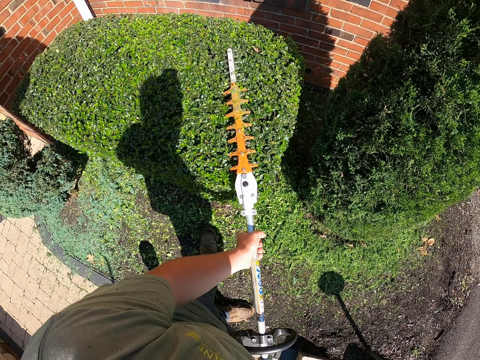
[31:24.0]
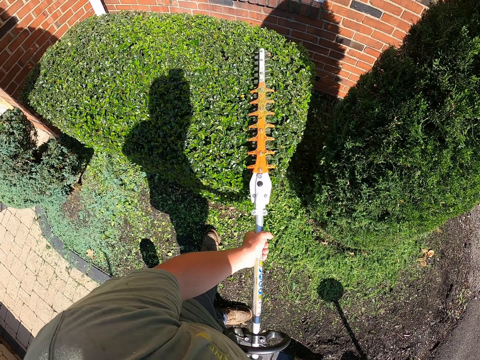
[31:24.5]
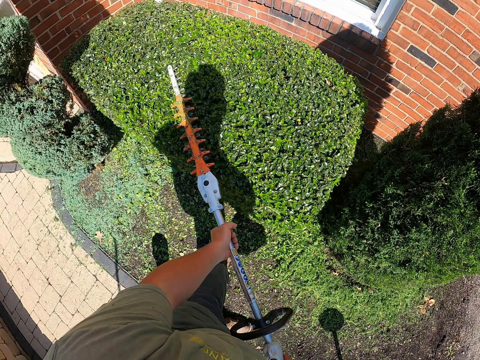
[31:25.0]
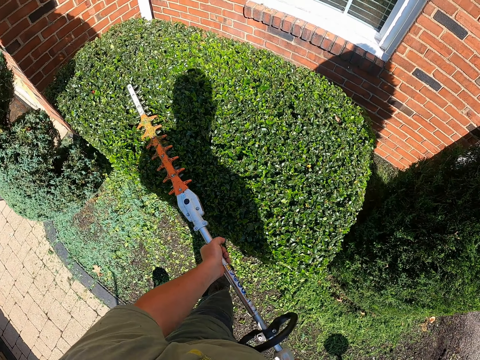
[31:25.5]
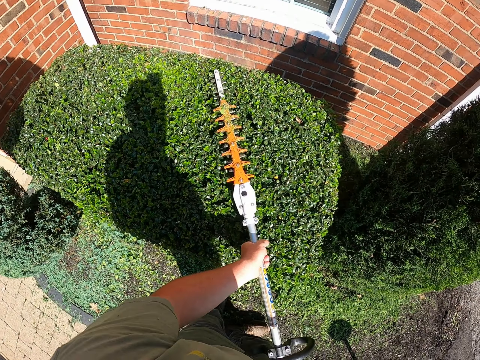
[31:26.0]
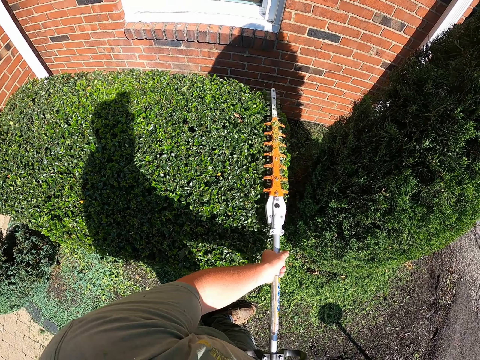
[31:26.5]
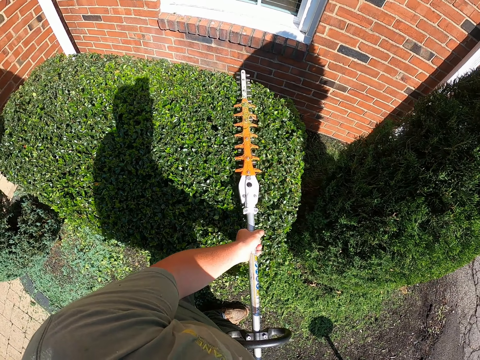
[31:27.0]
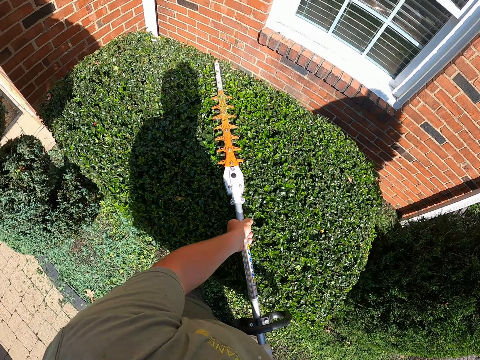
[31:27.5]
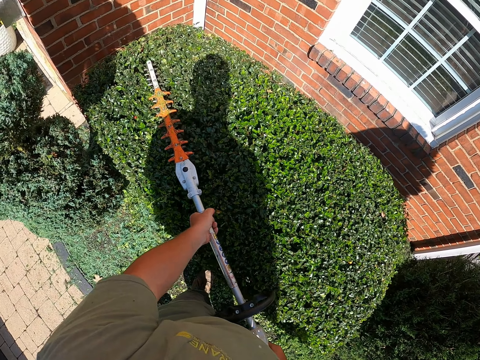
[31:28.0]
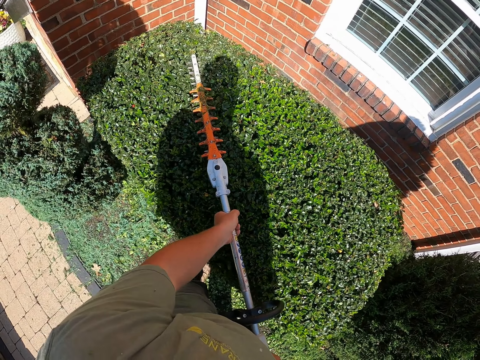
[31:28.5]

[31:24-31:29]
The camera wearer trims the flower.

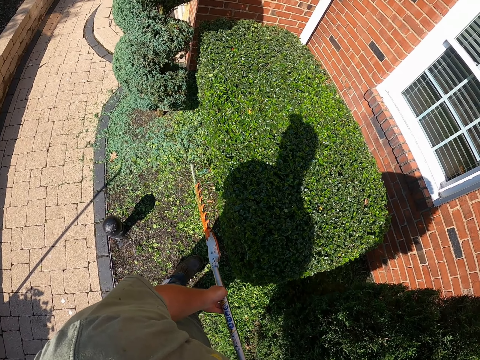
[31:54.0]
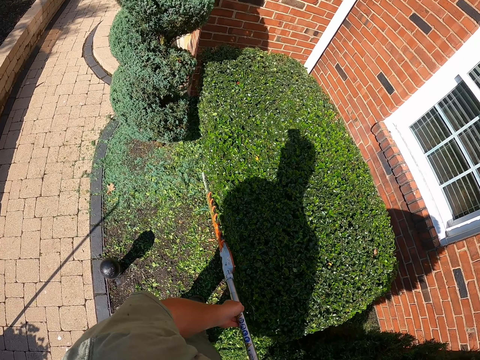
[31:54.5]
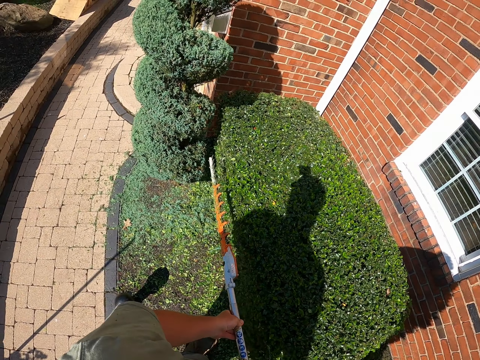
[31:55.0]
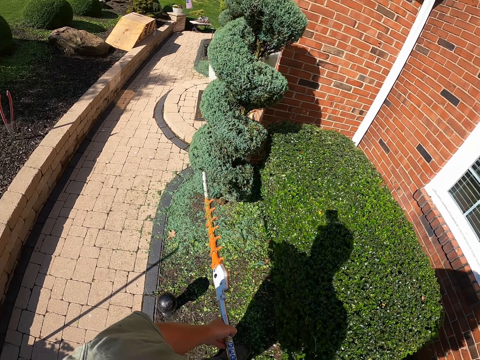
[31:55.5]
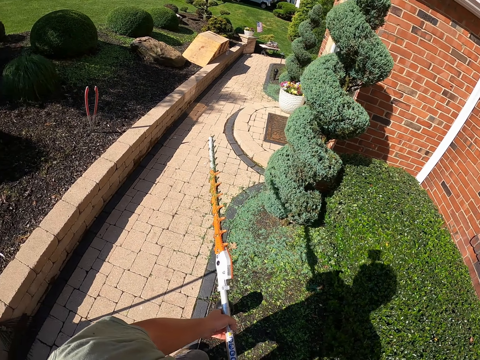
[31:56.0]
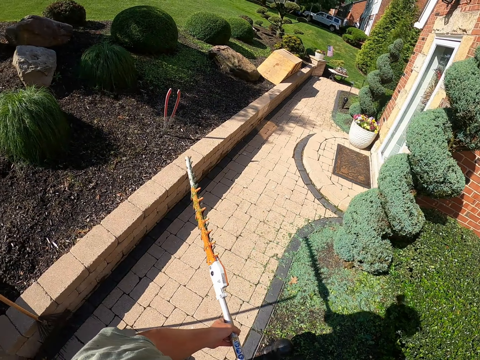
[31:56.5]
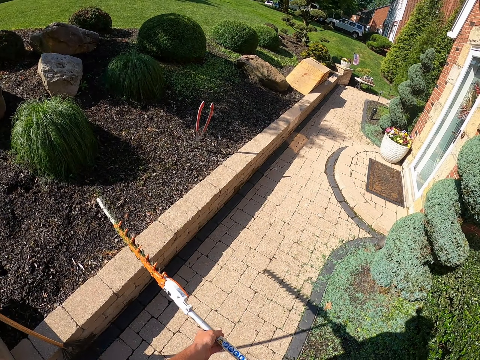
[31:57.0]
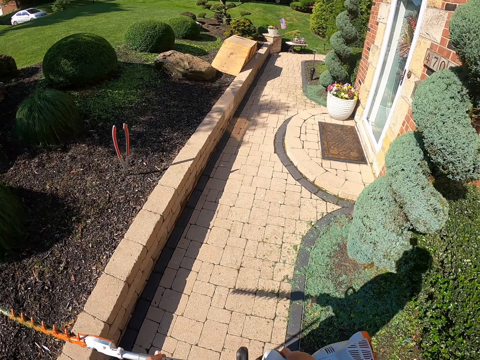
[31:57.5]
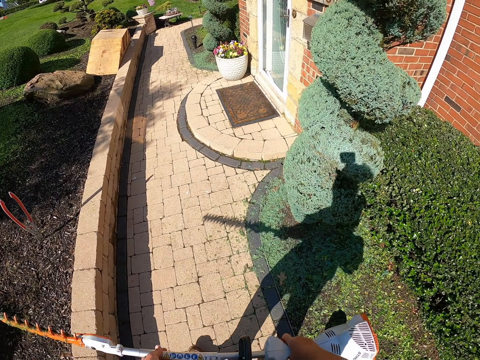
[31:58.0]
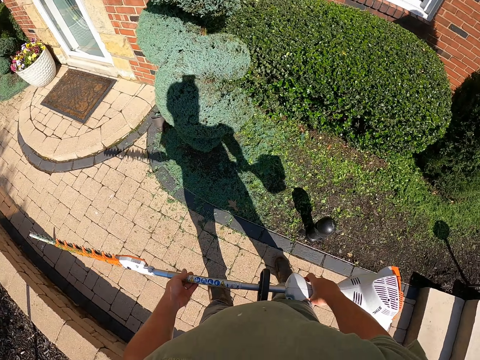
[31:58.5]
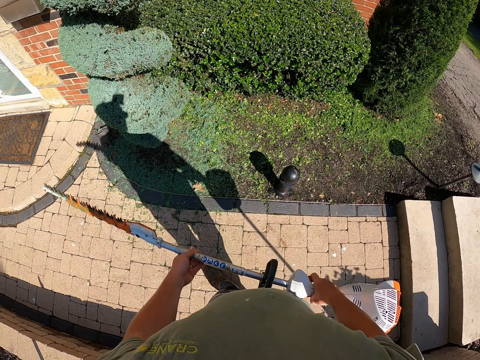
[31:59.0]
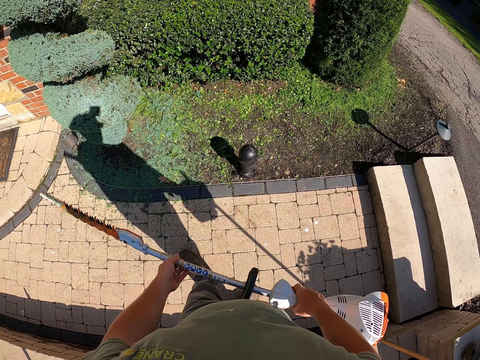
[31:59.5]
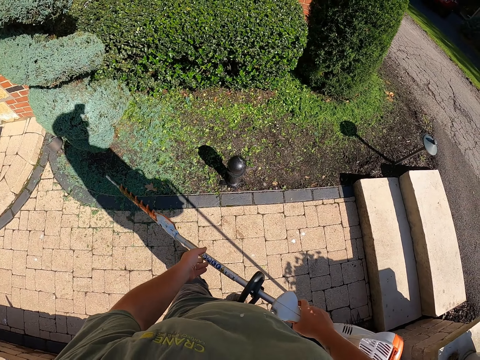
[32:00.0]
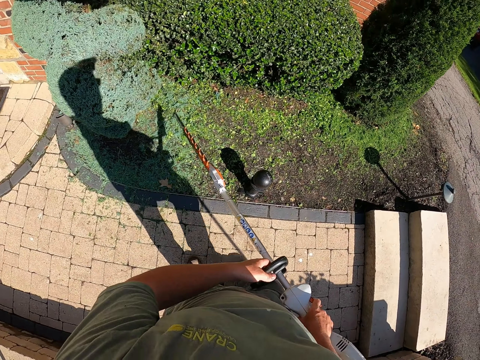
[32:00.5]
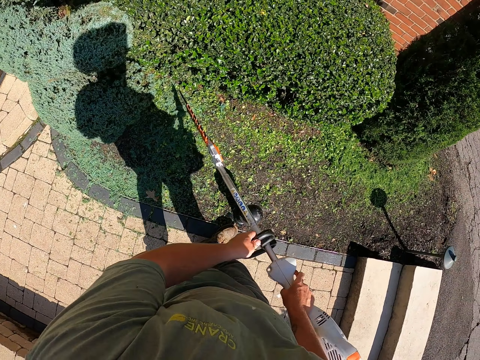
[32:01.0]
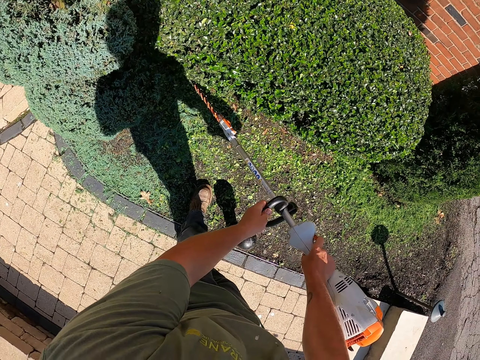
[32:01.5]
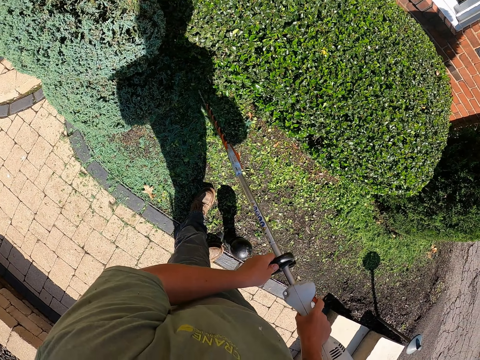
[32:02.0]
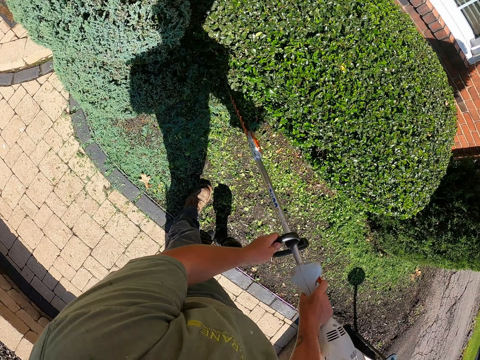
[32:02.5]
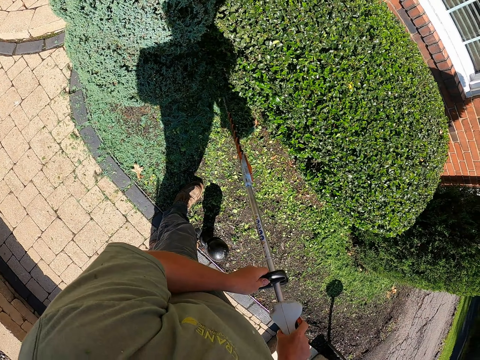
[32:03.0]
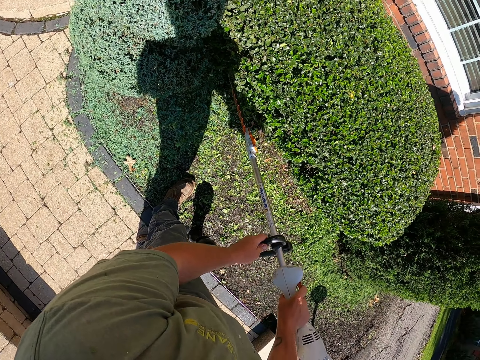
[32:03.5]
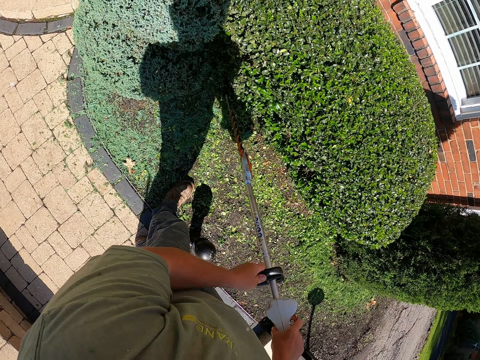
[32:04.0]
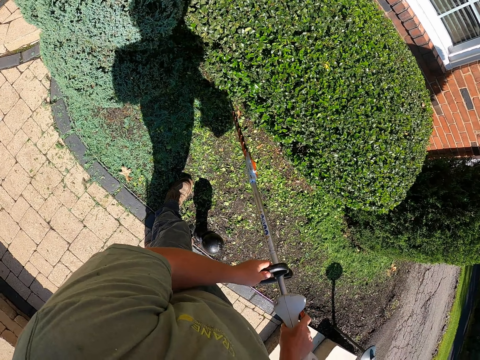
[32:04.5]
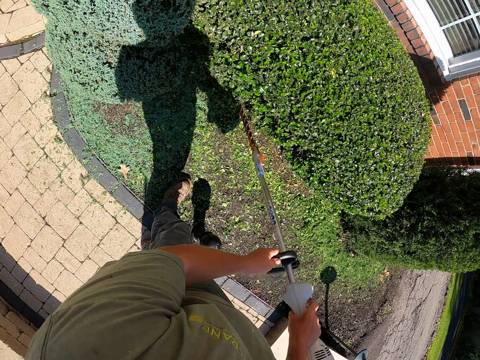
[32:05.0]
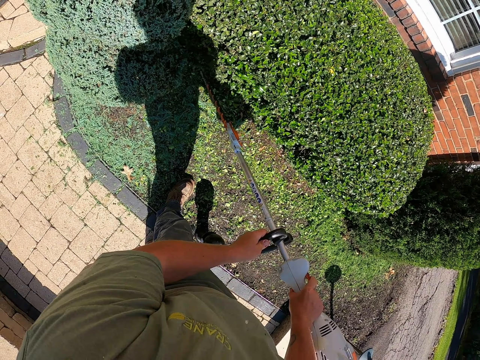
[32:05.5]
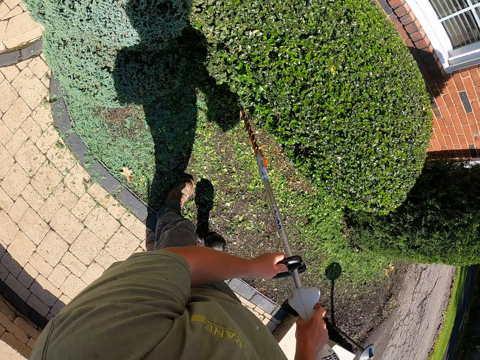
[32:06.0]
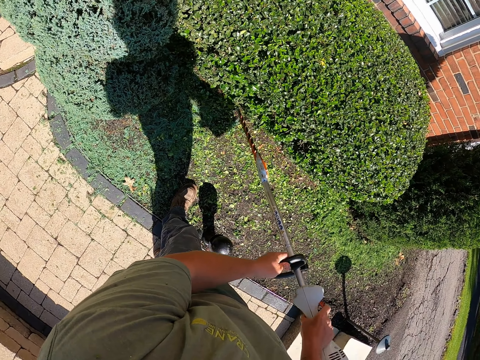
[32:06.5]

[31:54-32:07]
The camera wearer stops trimming. They move backwards. They move forward and continue trimming the plant.

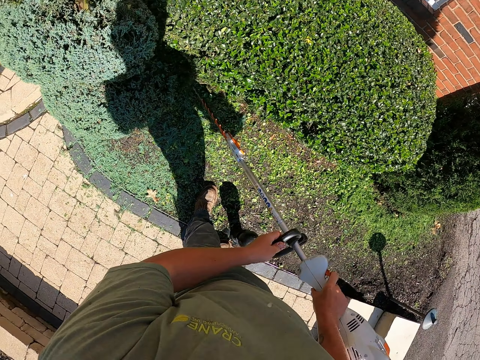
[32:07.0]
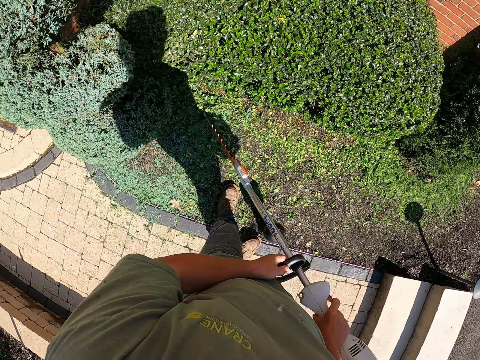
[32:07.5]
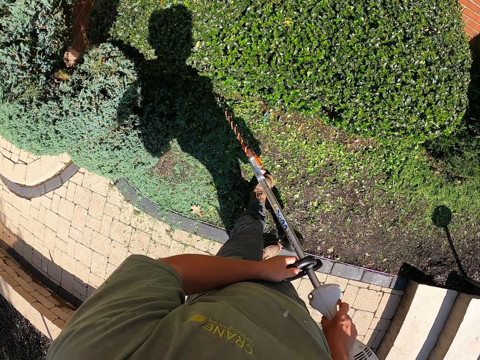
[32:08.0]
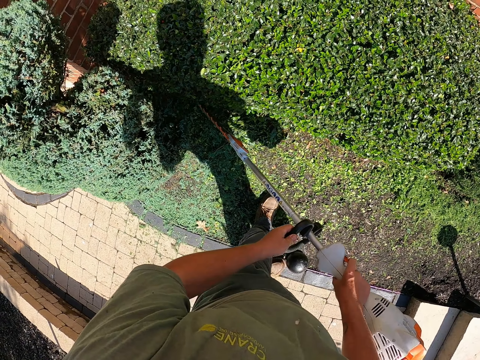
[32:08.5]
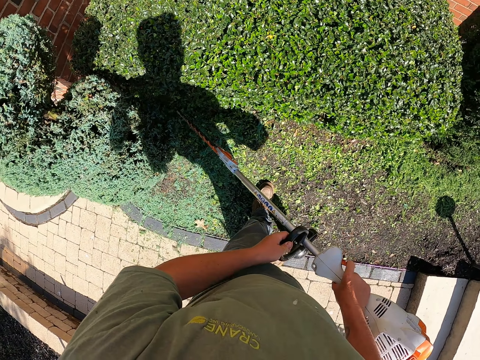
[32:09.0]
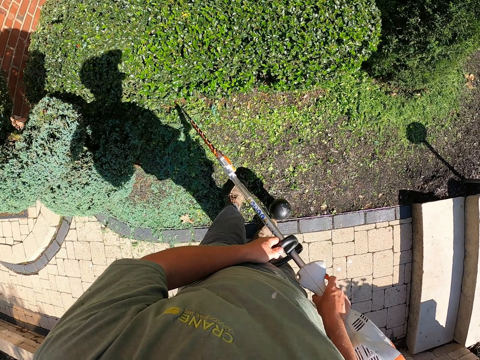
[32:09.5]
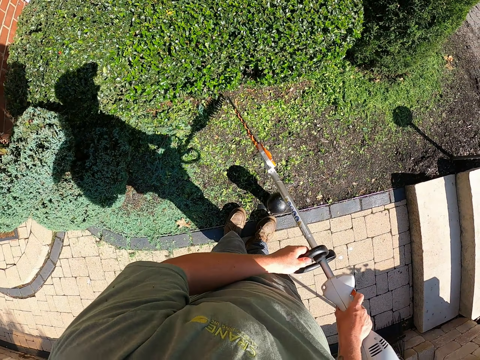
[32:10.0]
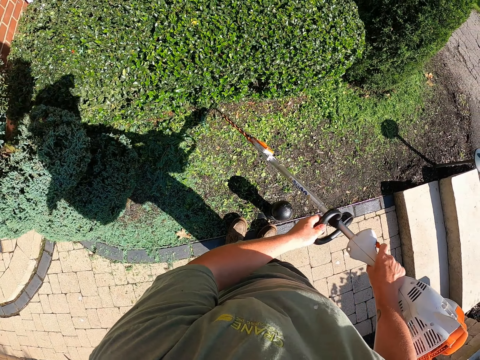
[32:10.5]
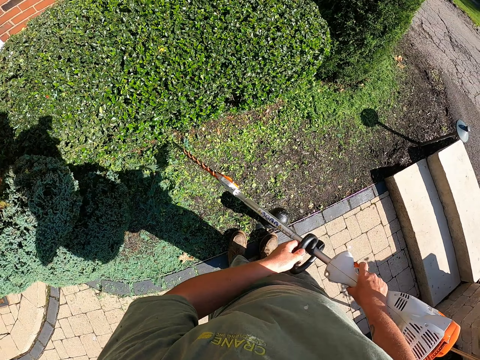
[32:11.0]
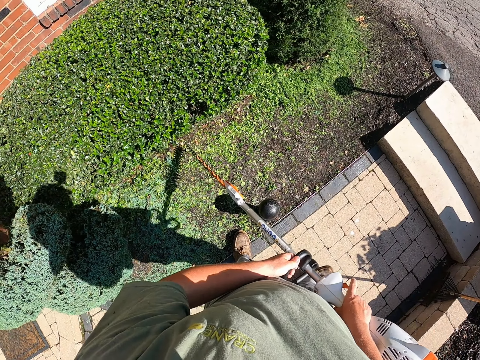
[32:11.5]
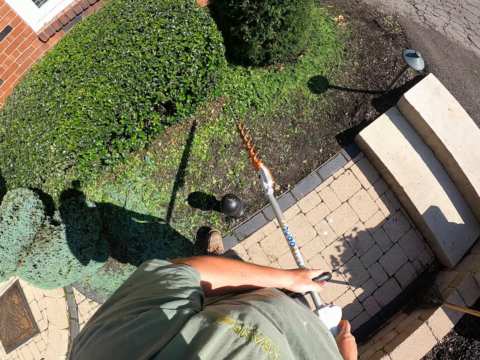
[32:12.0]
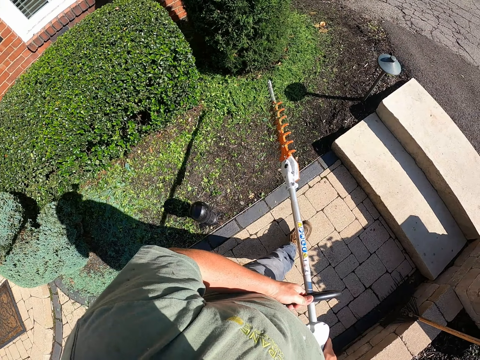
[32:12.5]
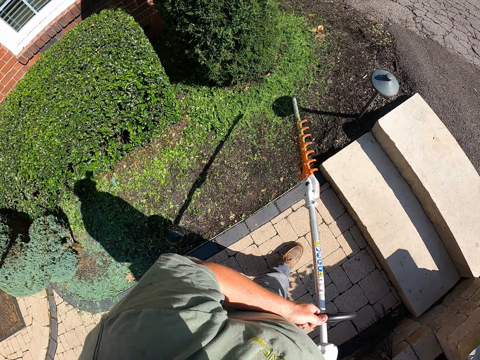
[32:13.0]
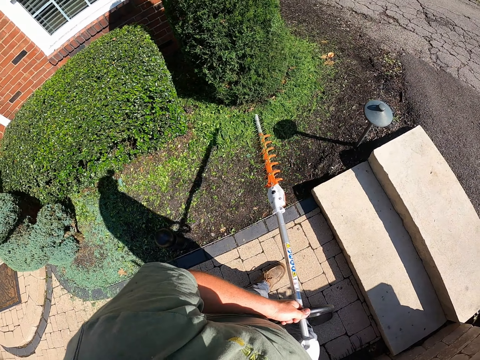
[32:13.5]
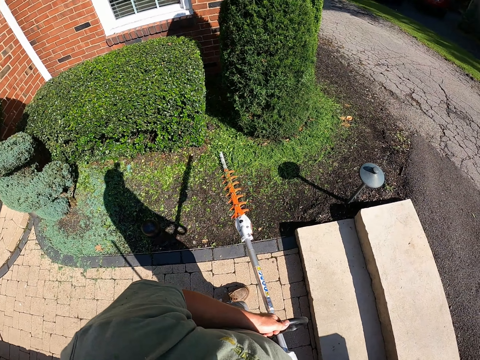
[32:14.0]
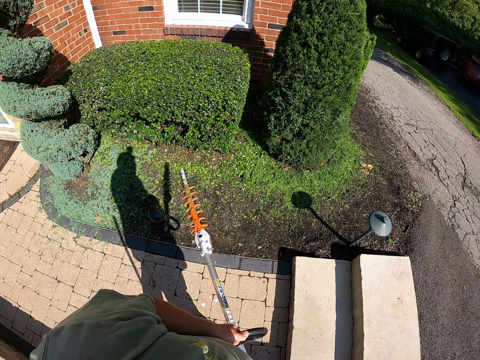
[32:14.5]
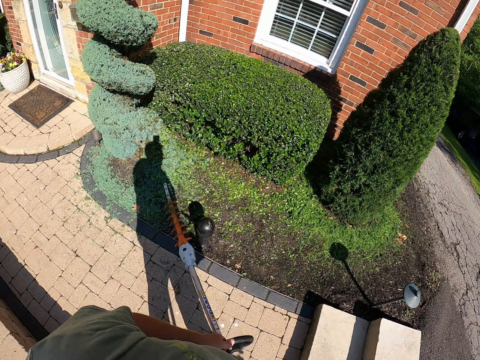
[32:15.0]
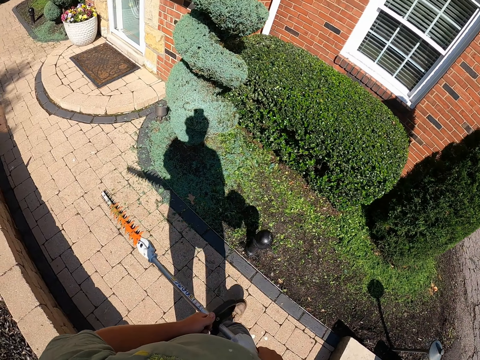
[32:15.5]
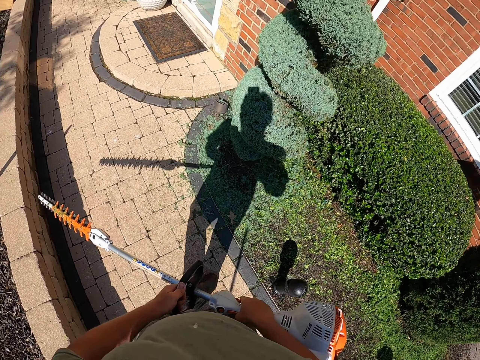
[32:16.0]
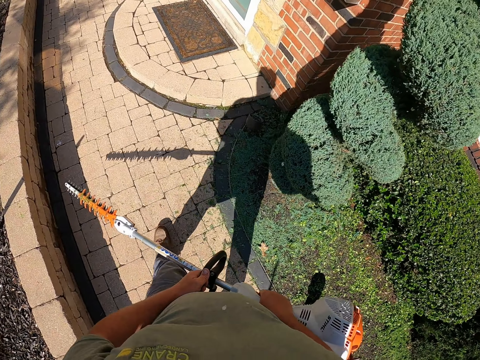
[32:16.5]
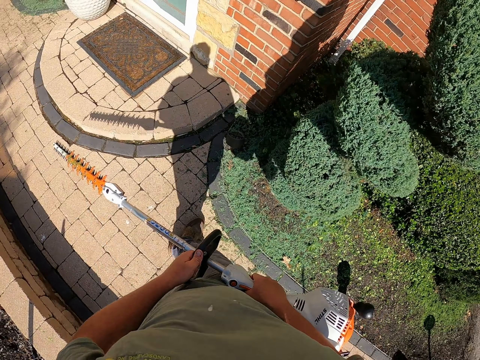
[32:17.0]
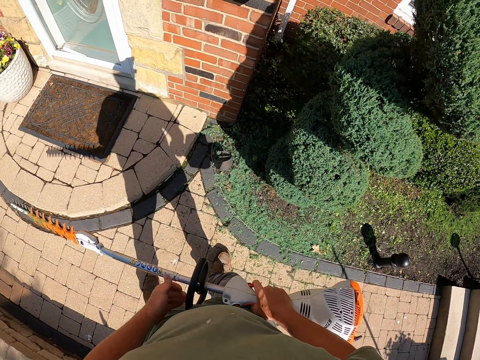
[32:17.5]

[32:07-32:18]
The camera wearer stops trimming. They move around. They move away from the plant.
